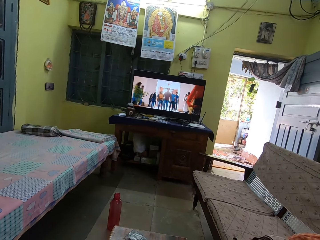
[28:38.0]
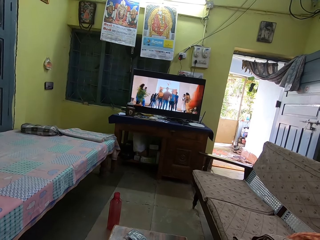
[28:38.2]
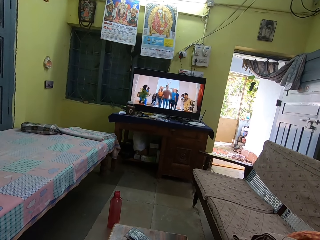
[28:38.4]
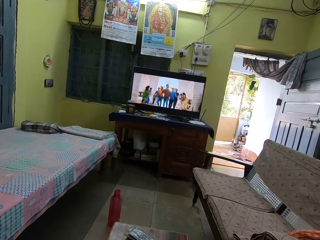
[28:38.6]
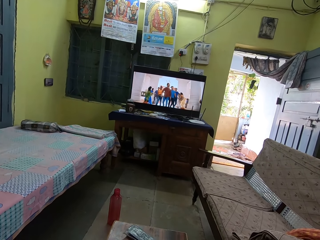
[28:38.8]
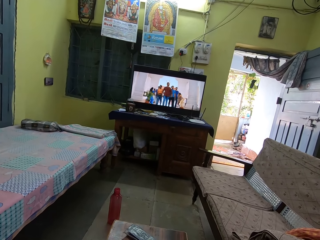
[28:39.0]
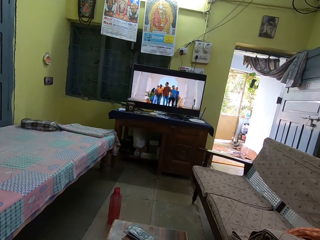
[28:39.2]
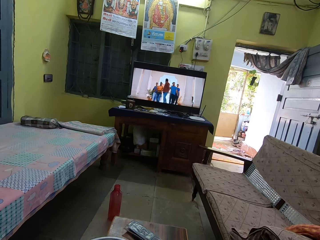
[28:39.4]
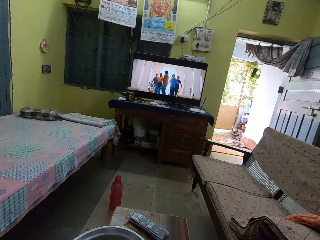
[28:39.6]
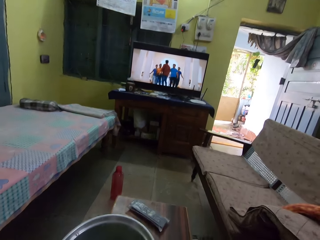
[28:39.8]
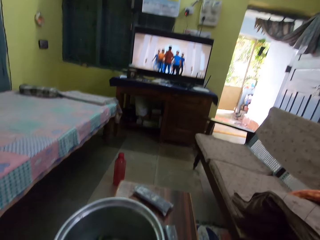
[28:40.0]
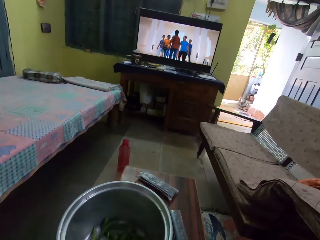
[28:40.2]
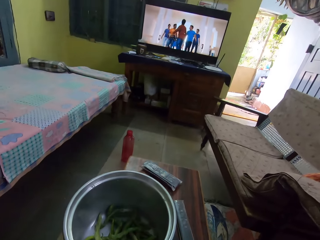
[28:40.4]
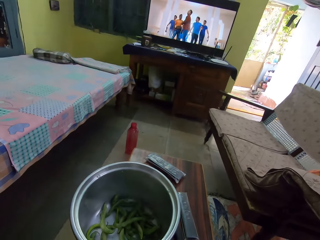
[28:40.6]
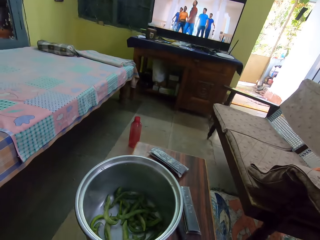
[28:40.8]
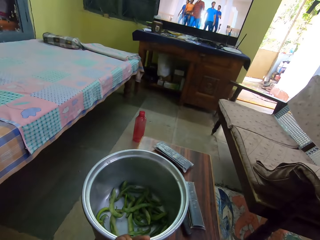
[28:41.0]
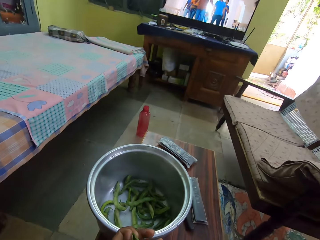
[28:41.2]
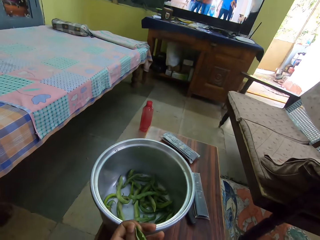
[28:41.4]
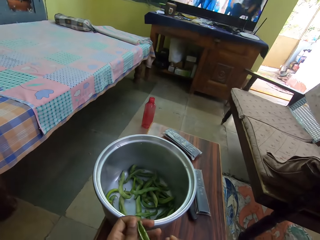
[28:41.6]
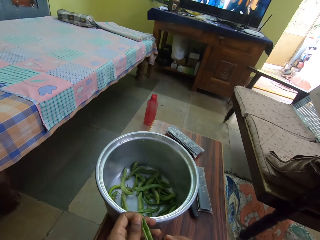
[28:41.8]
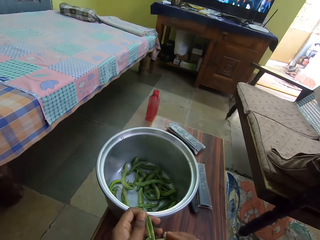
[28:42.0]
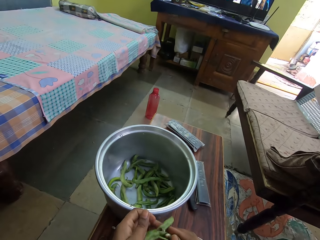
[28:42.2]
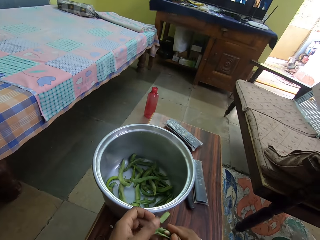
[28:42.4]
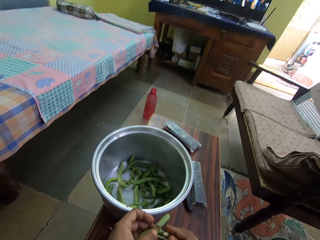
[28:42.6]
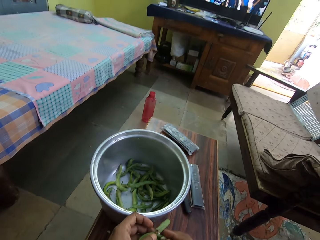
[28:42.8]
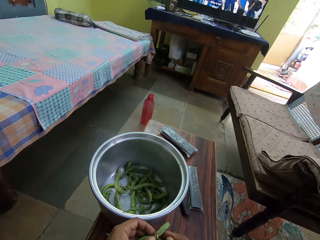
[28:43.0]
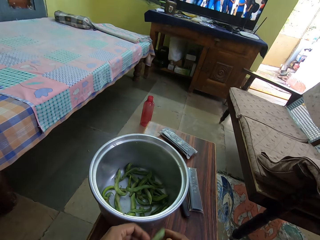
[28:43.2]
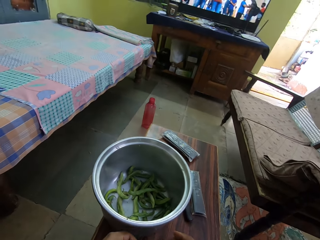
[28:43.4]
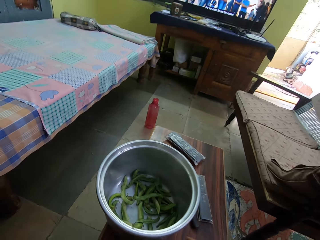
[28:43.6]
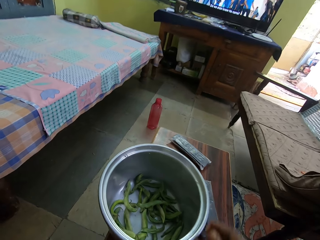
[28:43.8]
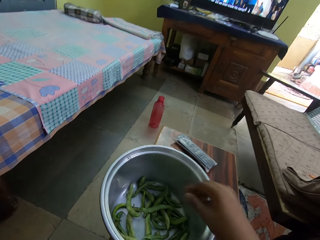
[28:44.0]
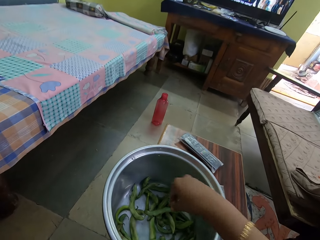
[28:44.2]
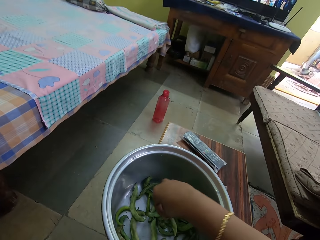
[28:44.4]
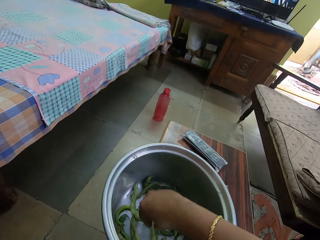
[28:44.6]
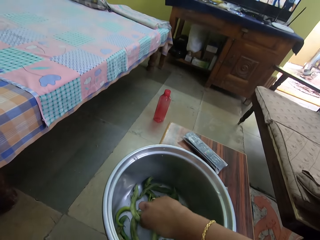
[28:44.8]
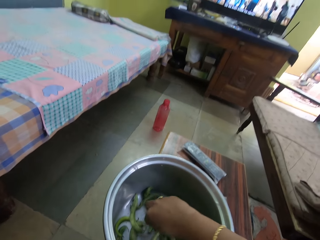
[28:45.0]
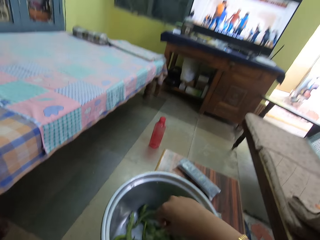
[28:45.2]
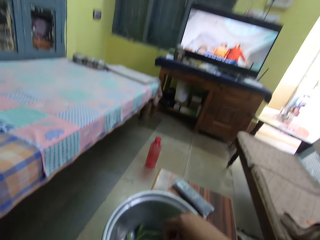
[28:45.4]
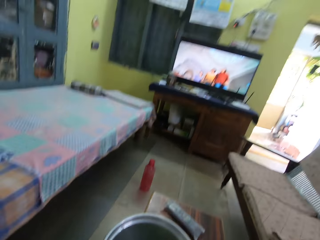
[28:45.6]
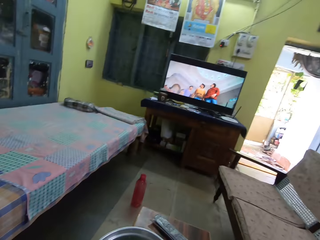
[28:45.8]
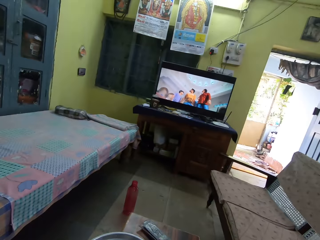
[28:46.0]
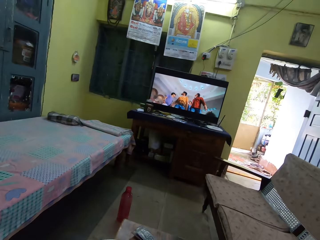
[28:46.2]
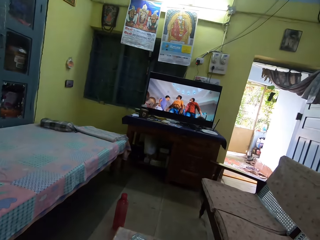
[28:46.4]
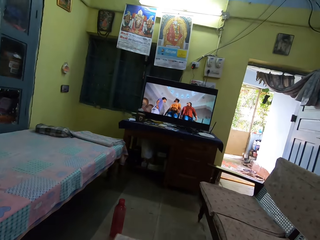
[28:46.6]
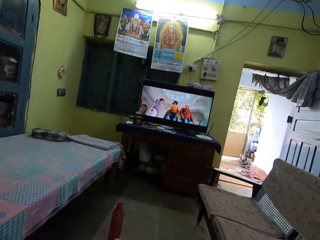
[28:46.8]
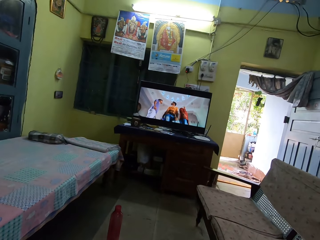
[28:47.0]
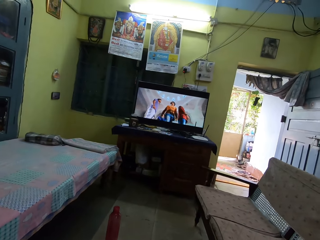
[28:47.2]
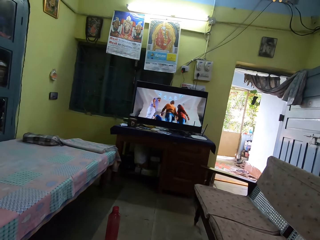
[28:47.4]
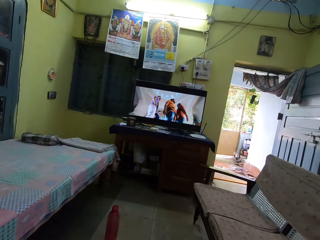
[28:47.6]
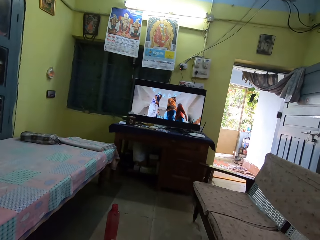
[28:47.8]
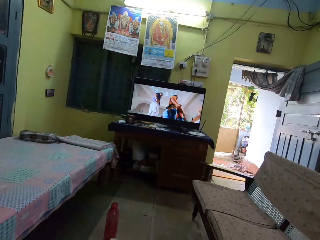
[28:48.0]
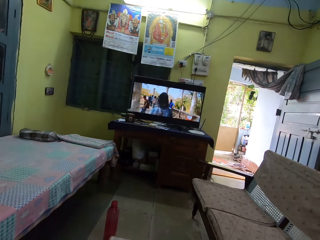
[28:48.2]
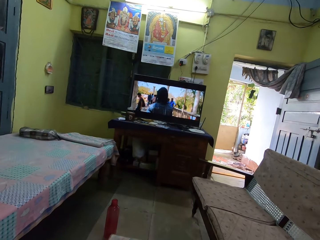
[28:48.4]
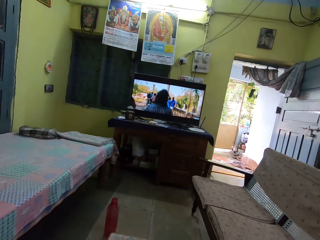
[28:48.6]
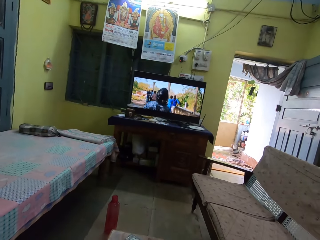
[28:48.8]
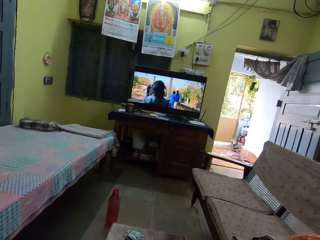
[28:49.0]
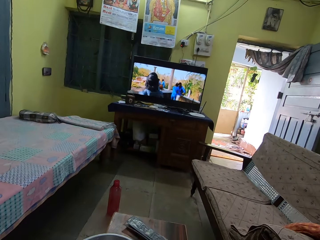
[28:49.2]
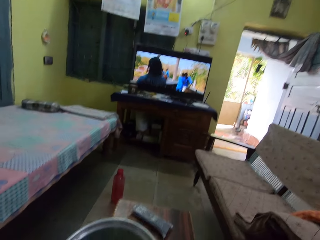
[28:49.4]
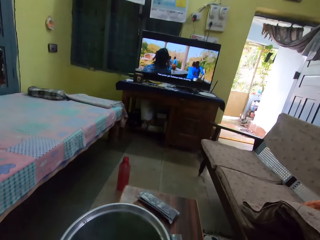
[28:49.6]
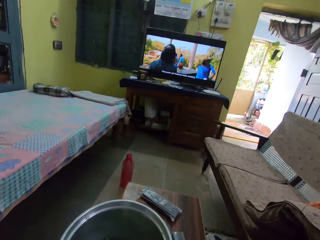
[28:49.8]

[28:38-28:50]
The camera wearer watches television. They extract the beans from the pod. They pick a bean pod.

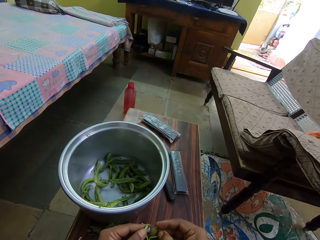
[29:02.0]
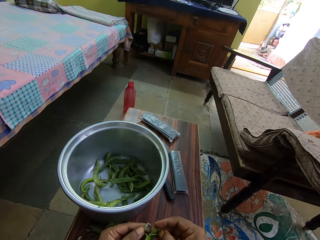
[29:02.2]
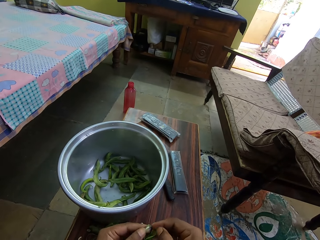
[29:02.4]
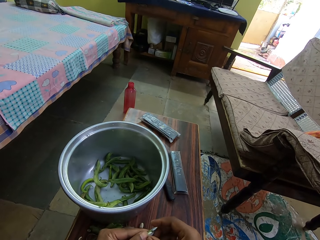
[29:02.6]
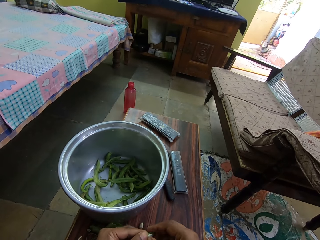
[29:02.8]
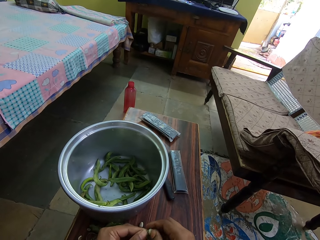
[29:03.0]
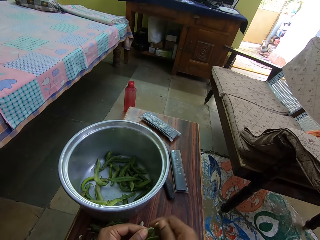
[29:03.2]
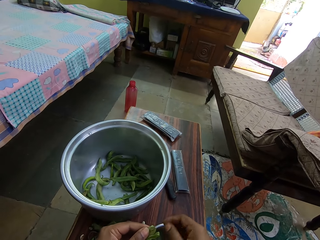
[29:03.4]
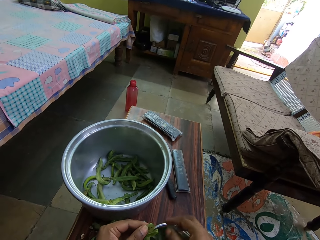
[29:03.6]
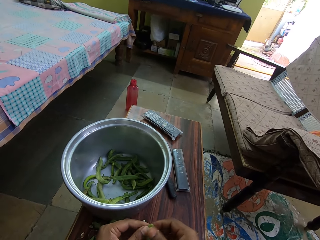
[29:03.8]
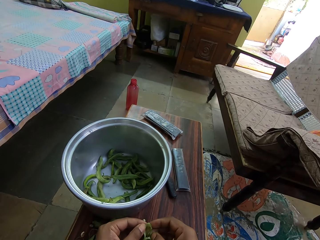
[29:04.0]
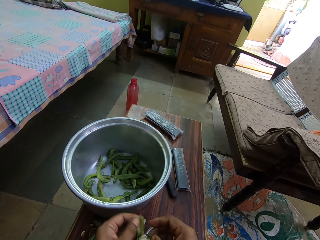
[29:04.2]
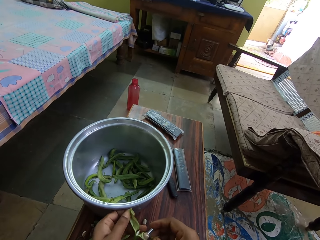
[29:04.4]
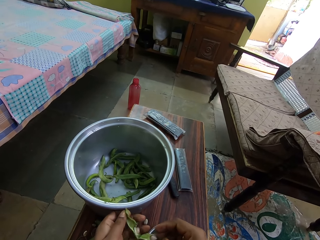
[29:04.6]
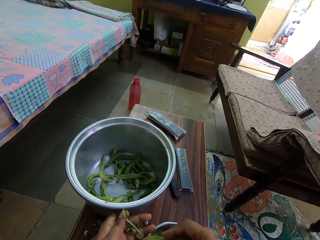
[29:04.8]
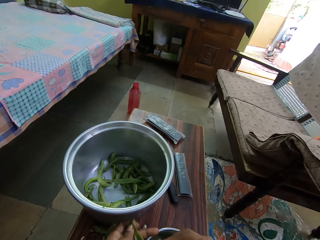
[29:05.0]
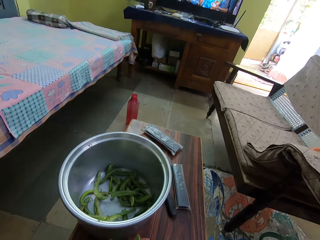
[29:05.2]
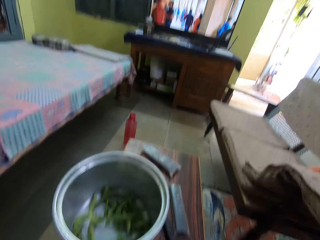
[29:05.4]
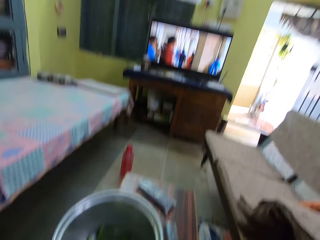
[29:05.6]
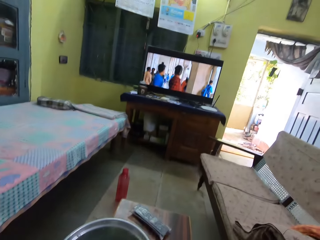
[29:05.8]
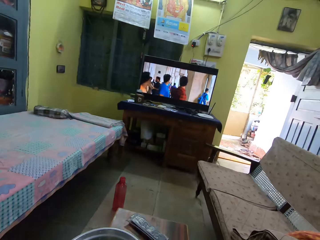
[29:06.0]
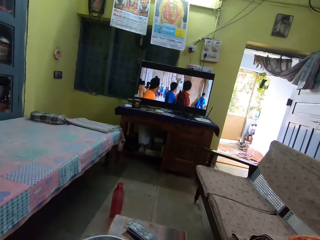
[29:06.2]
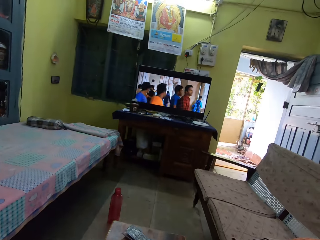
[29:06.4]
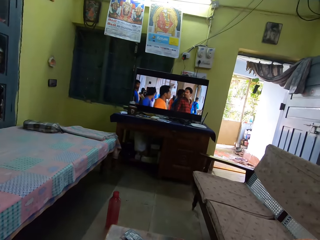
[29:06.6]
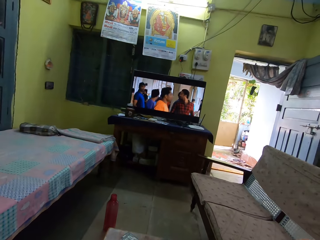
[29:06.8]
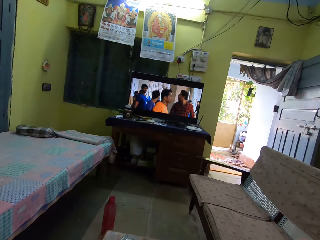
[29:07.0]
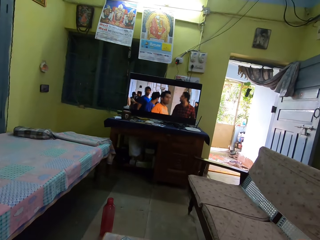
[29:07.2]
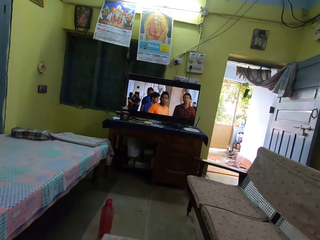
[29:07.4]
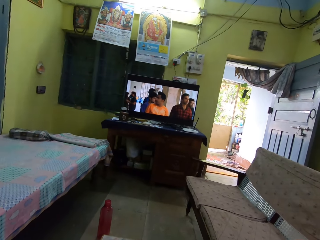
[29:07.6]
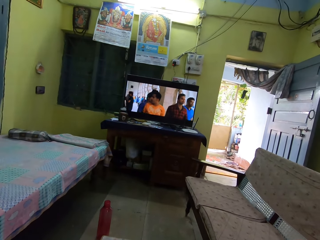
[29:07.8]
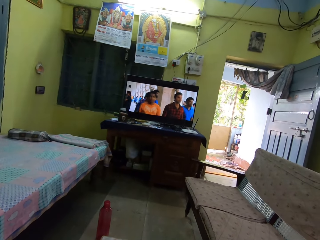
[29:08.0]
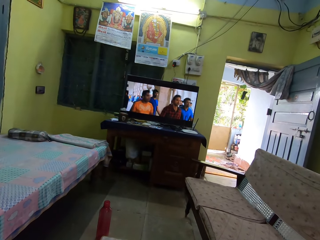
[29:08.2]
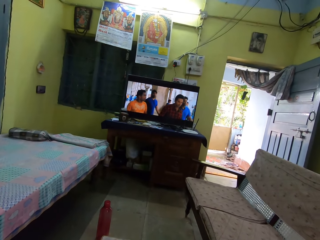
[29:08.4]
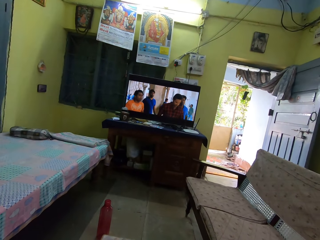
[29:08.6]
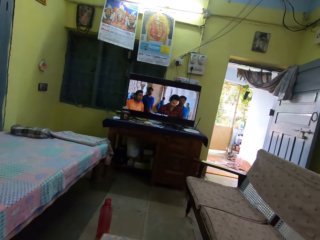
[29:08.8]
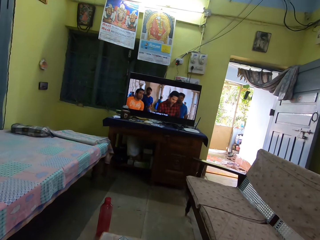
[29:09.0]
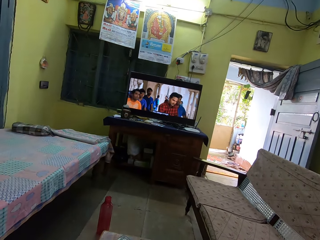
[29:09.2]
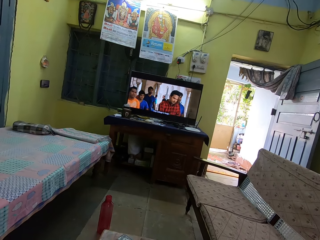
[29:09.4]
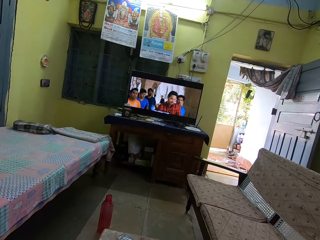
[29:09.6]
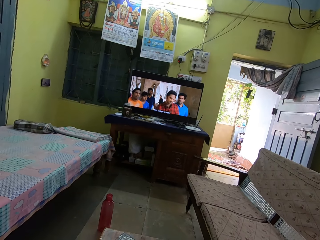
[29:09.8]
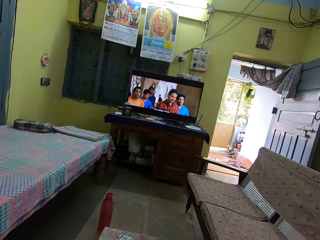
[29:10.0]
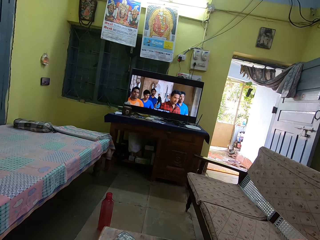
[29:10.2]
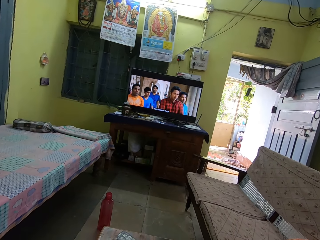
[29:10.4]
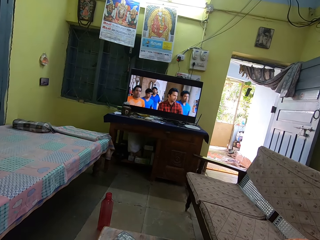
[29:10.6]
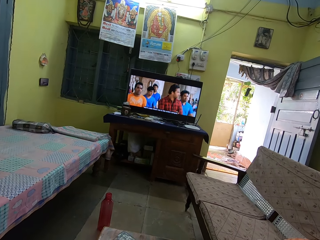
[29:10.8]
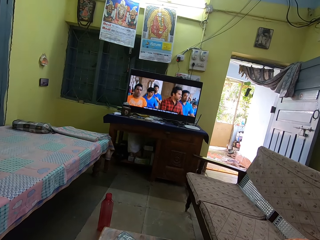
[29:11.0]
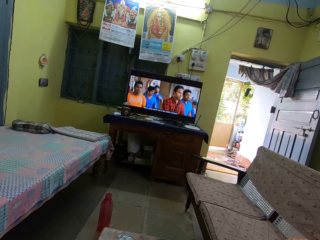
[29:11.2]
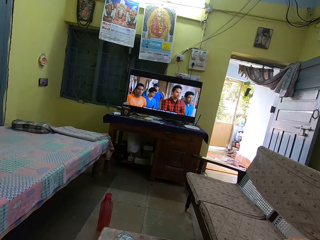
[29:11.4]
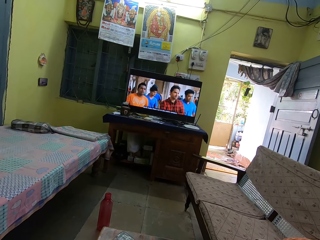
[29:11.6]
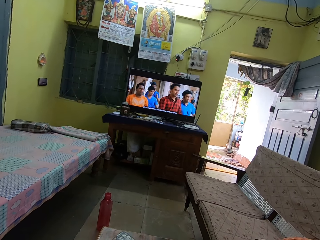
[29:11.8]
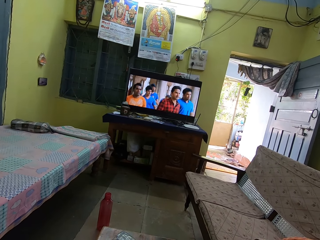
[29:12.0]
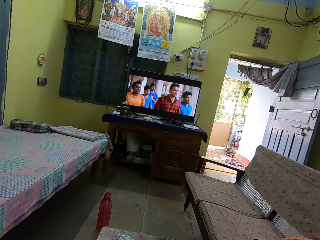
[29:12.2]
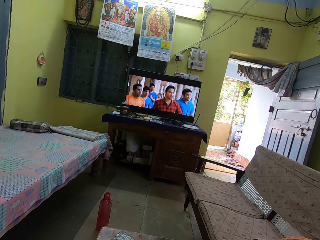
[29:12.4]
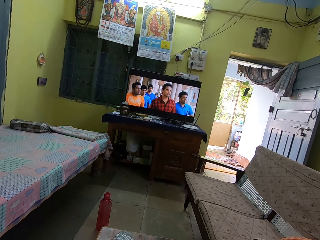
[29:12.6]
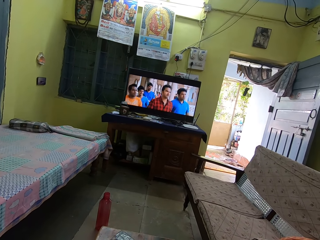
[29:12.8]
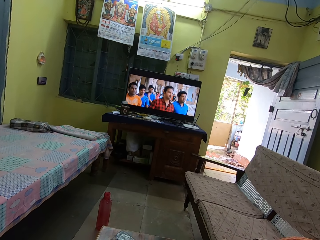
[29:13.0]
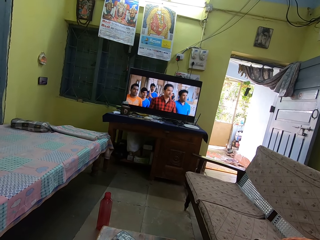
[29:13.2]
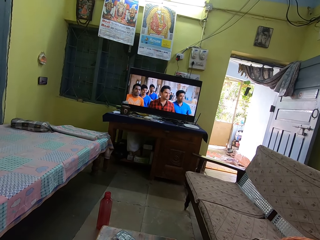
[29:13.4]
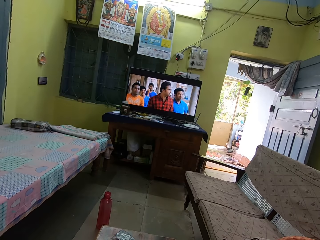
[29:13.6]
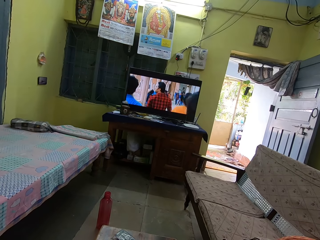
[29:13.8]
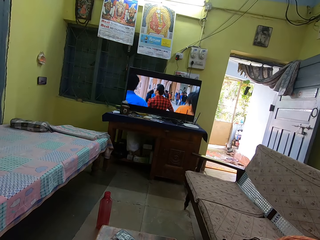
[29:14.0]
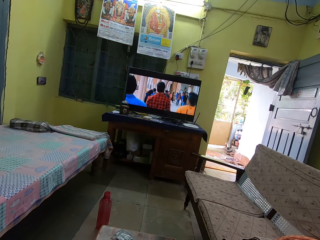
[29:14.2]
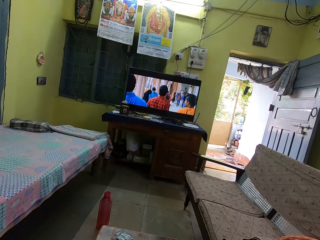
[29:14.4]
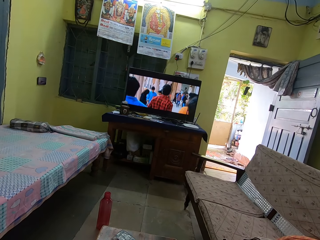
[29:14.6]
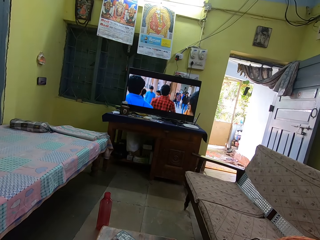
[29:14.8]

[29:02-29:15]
The camera wearer extracts the beans. They look around.
